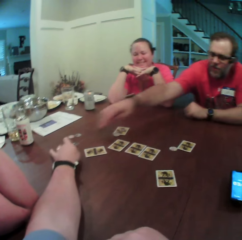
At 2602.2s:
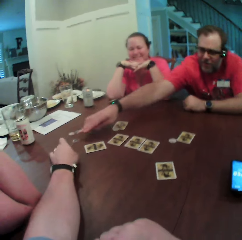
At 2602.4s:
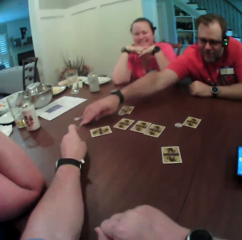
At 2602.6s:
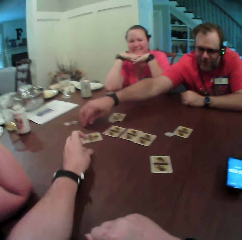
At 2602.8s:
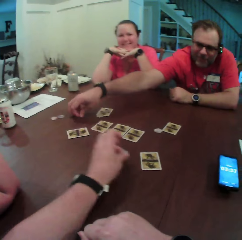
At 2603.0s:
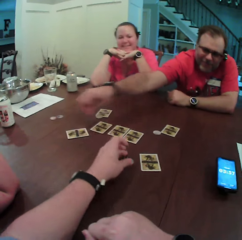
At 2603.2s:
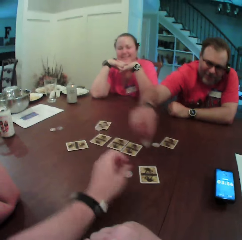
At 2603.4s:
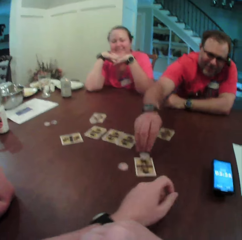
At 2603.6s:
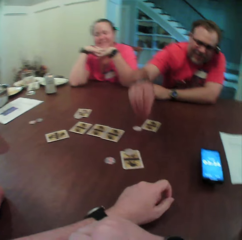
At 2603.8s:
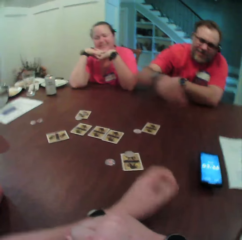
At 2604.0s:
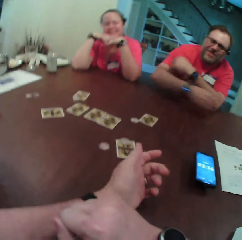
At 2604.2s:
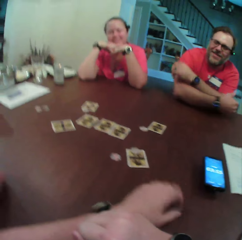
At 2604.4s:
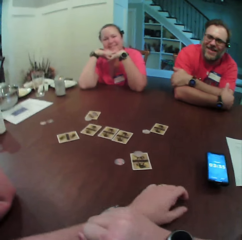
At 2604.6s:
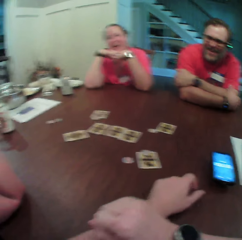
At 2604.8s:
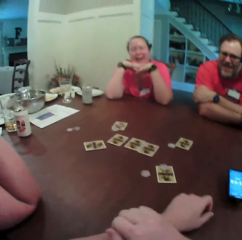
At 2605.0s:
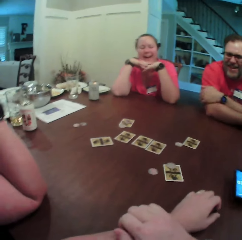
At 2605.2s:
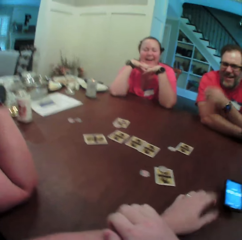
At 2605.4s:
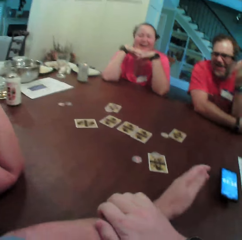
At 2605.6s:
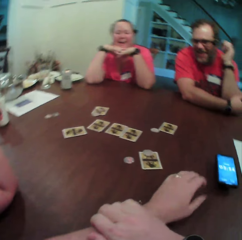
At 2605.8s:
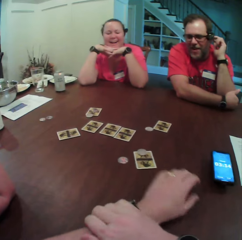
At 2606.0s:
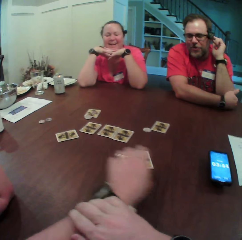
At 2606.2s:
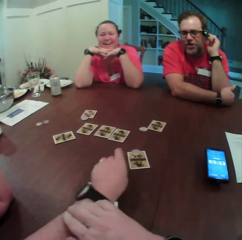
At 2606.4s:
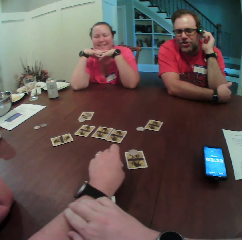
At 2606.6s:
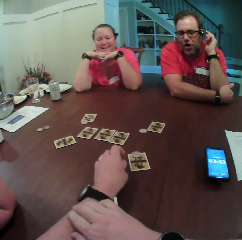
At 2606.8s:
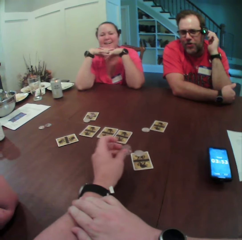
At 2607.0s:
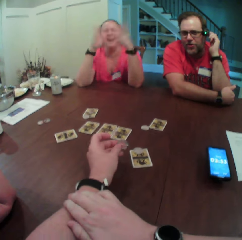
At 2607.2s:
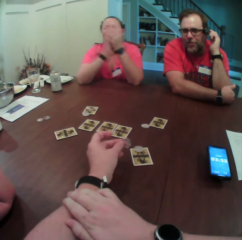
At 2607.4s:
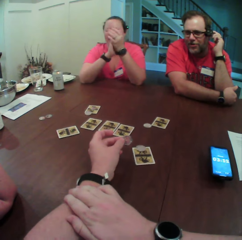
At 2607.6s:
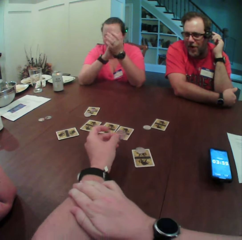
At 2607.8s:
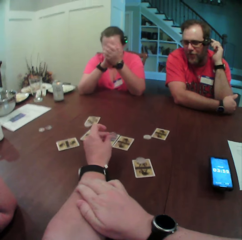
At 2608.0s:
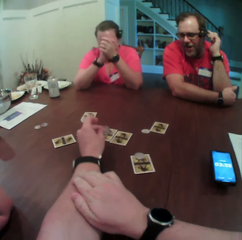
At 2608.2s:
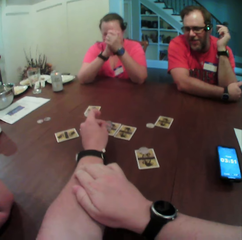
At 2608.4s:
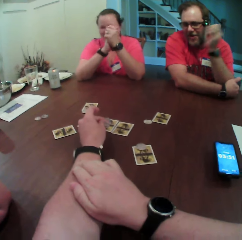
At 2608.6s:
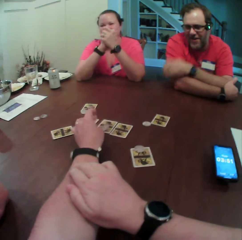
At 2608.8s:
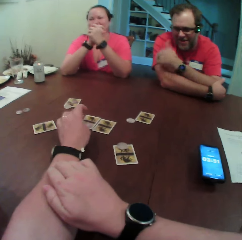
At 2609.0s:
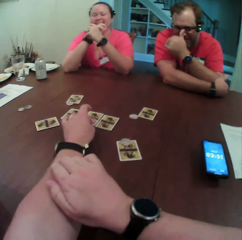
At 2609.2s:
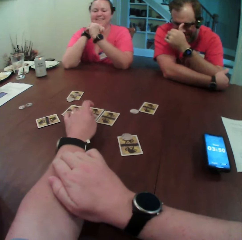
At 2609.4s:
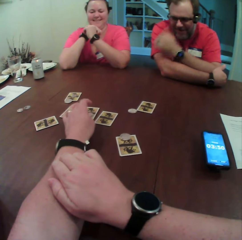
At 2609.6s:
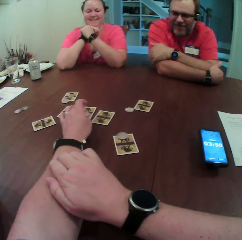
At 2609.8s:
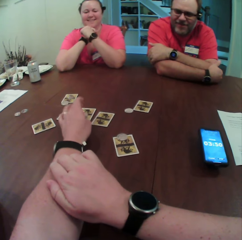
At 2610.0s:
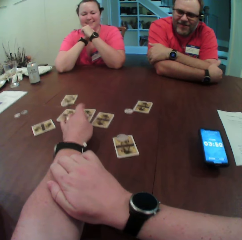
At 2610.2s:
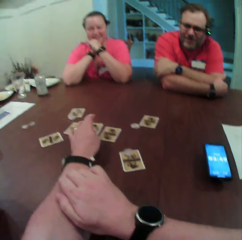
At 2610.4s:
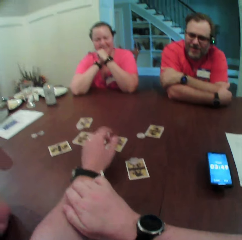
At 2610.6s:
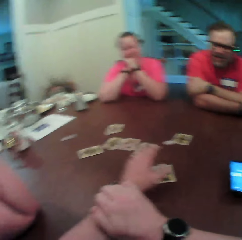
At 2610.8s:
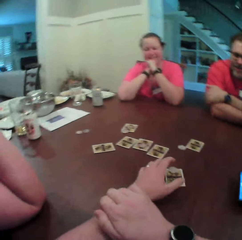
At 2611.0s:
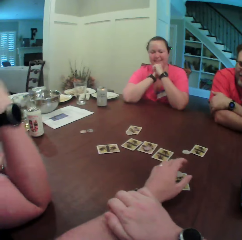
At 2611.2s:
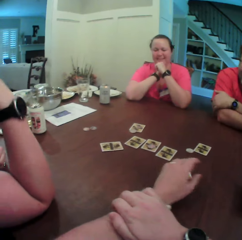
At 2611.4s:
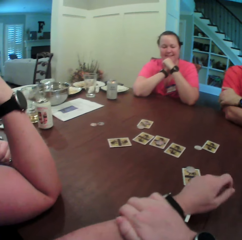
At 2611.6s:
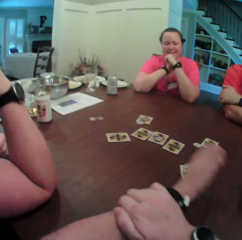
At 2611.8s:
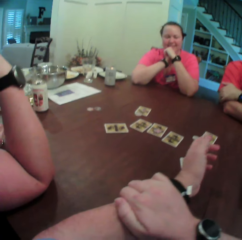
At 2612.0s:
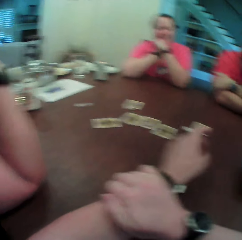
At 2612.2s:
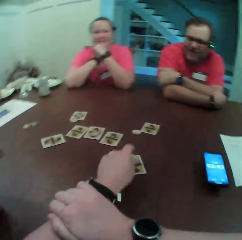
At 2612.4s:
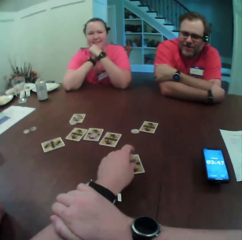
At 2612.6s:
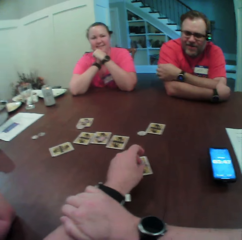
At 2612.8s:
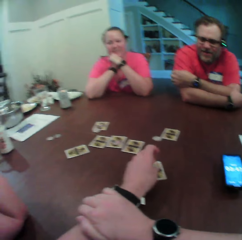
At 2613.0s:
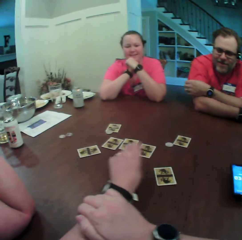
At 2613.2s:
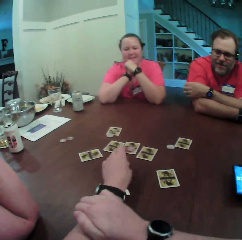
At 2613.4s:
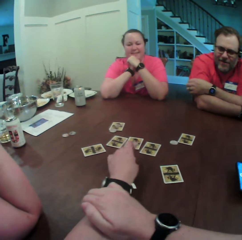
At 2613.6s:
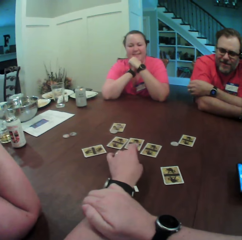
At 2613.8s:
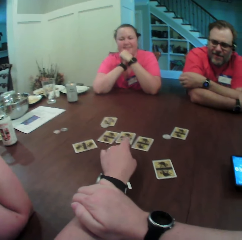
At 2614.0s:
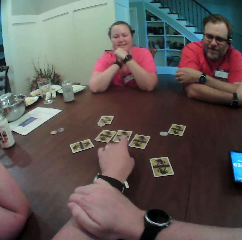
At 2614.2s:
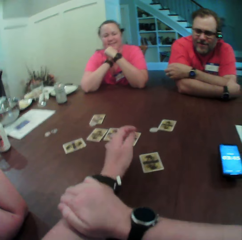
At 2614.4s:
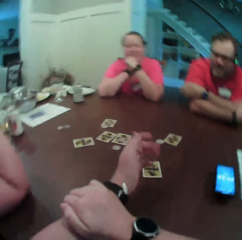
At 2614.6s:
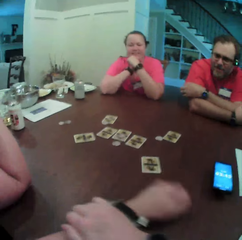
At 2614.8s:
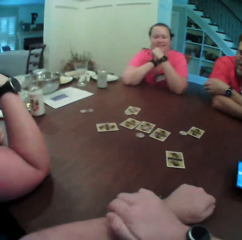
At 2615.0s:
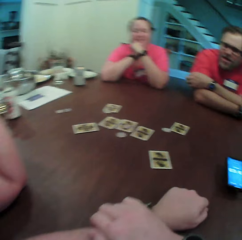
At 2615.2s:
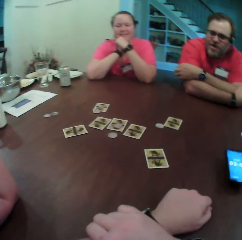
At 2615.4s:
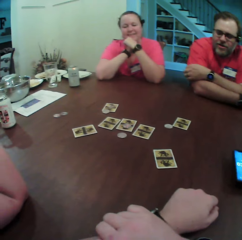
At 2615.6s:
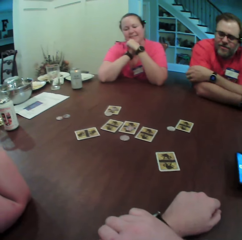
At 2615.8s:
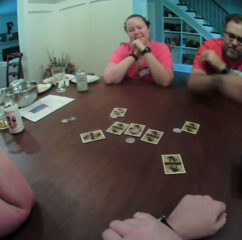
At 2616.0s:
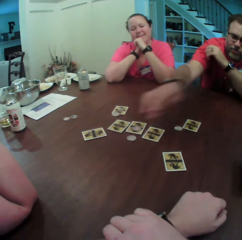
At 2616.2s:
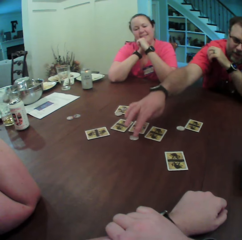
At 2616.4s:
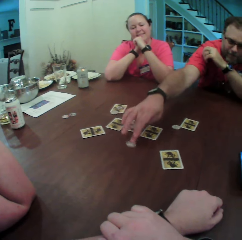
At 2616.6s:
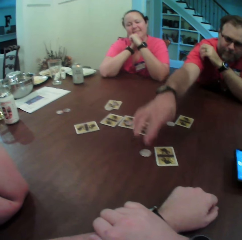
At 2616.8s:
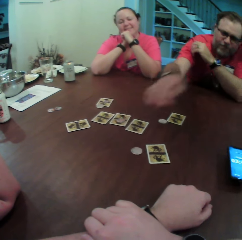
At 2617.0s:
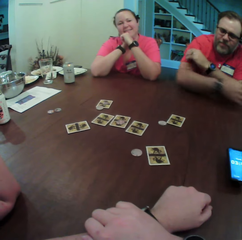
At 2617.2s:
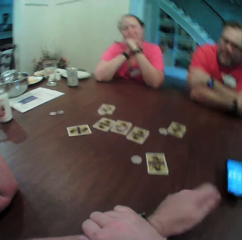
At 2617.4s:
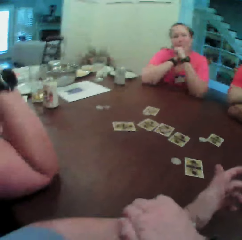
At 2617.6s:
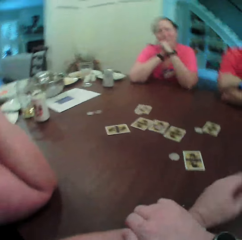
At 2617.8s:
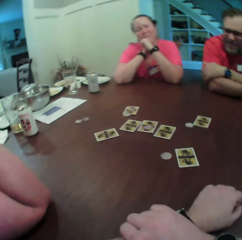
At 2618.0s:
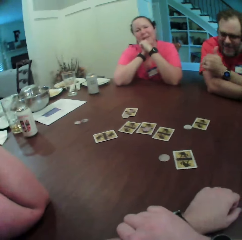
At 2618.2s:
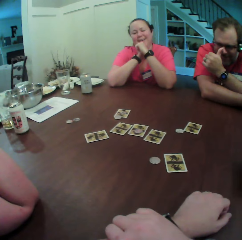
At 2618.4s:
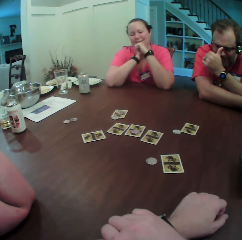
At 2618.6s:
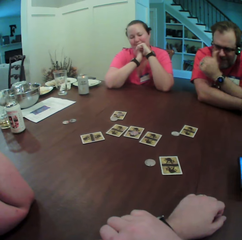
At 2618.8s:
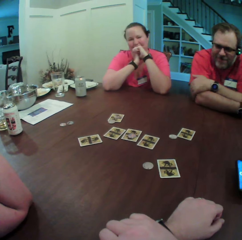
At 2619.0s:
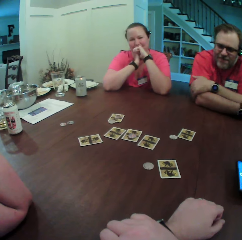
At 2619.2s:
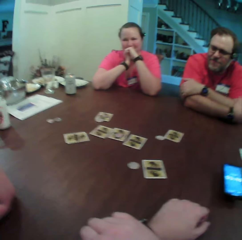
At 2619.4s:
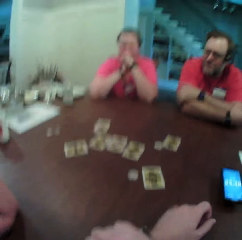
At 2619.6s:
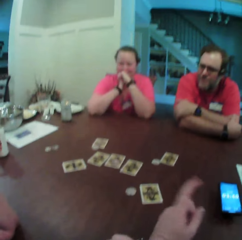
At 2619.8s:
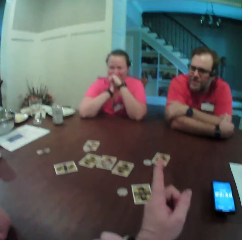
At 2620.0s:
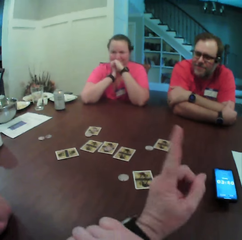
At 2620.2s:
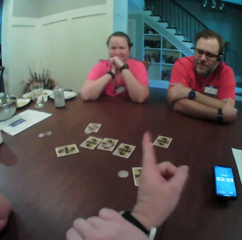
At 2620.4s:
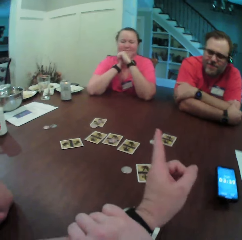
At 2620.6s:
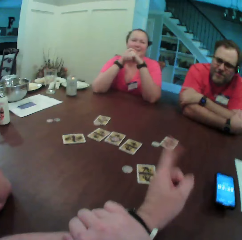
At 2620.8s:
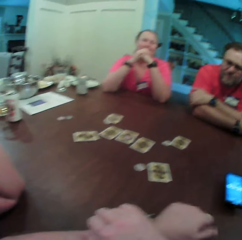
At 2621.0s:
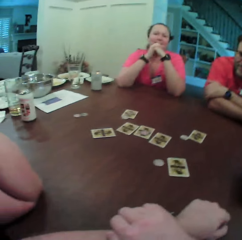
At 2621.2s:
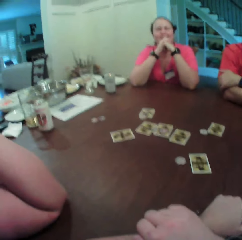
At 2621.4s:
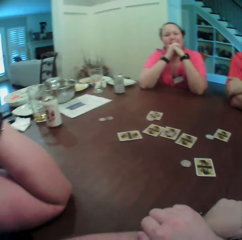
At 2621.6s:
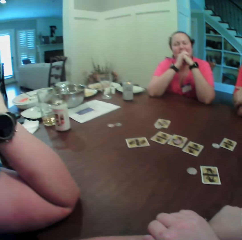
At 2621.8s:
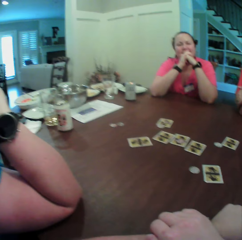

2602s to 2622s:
A man moves the coin. The camera wearer picks up a coin on the table with his left hand. The man picks up a coin on the table with his right hand. The camera wearer drops the coin in his left hand on the table. He moves the coin. The man drops the coin in his right hand on the table. The camera wearer picks up the coin on the table with his left hand. He moves the coin. He drops the coin in his left hand on a card on the table. He picks up a coin on the card on the table with his left hand. He moves the hand. He drops the coin in his left hand on the table. The man moves the coin on the table with his right hand. The man touches his face with his left hand and moves the hand.

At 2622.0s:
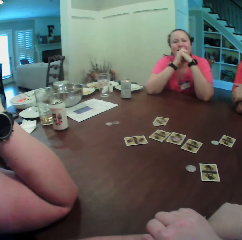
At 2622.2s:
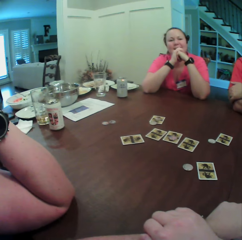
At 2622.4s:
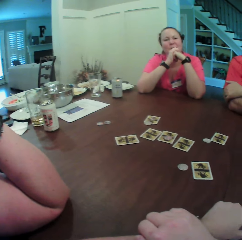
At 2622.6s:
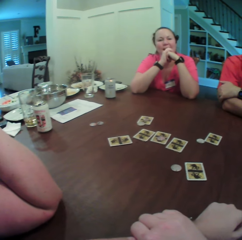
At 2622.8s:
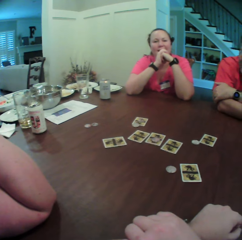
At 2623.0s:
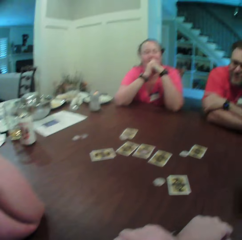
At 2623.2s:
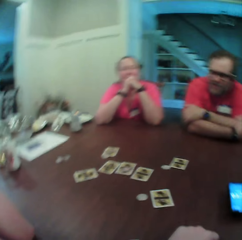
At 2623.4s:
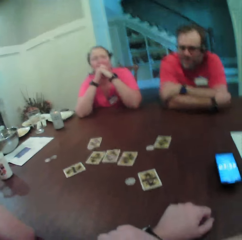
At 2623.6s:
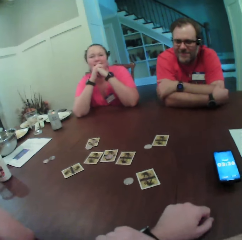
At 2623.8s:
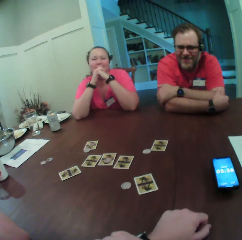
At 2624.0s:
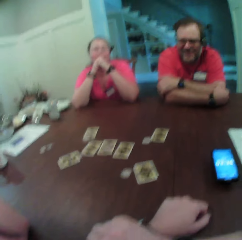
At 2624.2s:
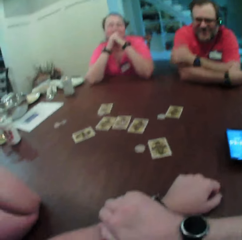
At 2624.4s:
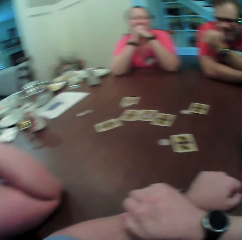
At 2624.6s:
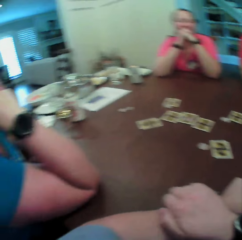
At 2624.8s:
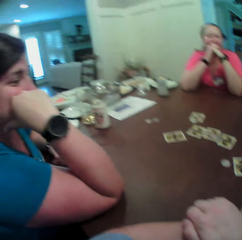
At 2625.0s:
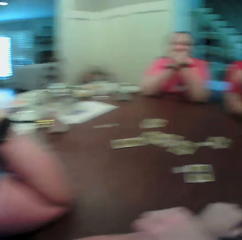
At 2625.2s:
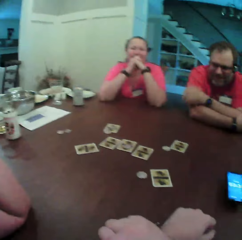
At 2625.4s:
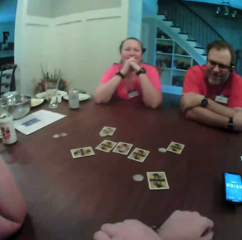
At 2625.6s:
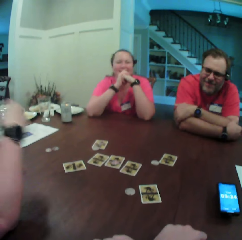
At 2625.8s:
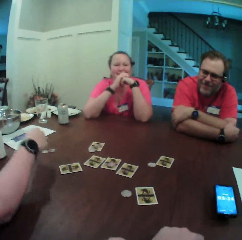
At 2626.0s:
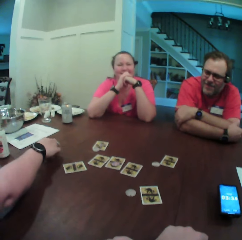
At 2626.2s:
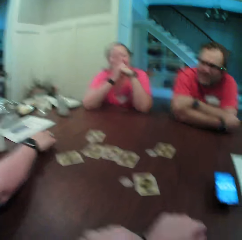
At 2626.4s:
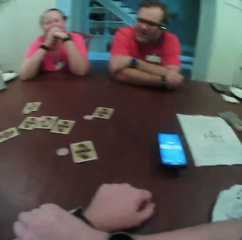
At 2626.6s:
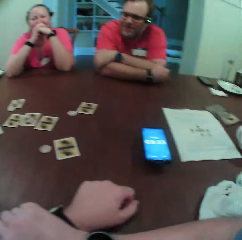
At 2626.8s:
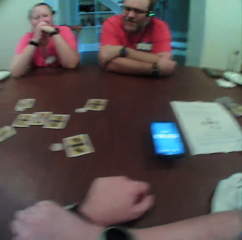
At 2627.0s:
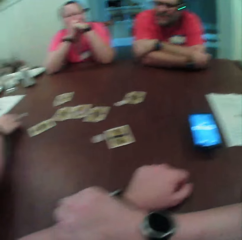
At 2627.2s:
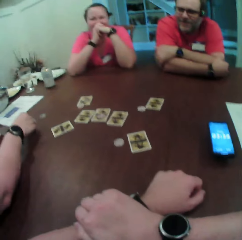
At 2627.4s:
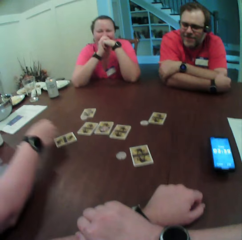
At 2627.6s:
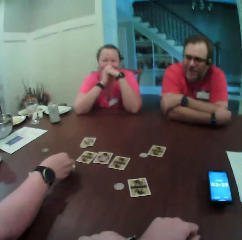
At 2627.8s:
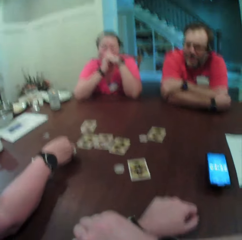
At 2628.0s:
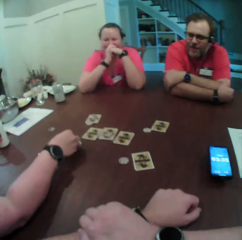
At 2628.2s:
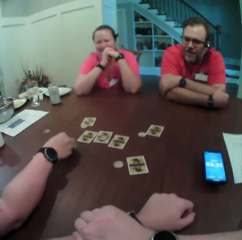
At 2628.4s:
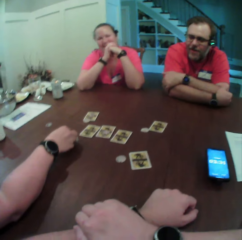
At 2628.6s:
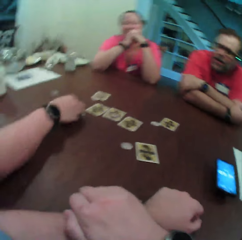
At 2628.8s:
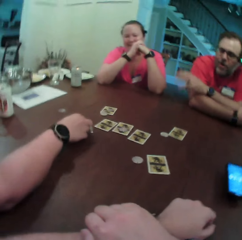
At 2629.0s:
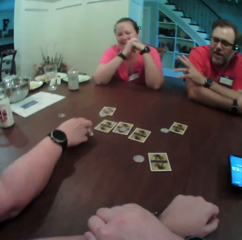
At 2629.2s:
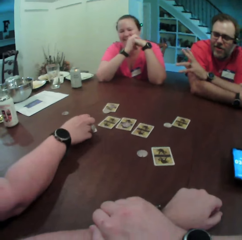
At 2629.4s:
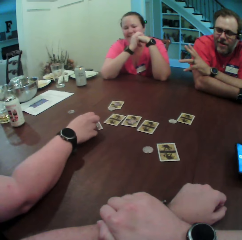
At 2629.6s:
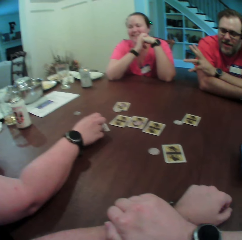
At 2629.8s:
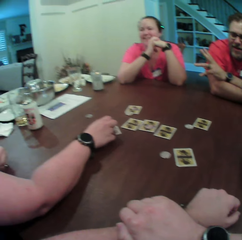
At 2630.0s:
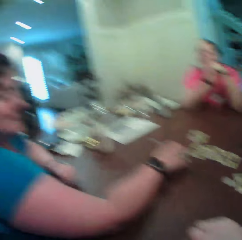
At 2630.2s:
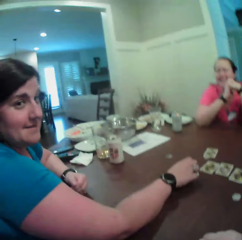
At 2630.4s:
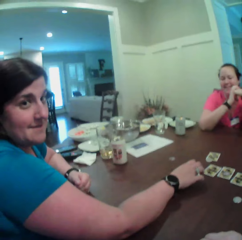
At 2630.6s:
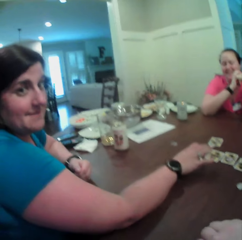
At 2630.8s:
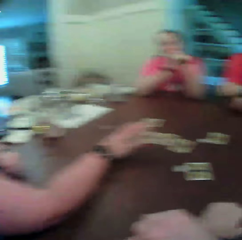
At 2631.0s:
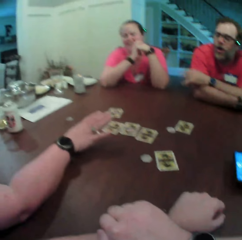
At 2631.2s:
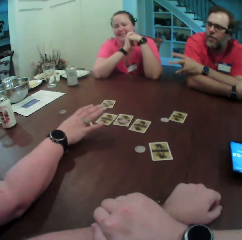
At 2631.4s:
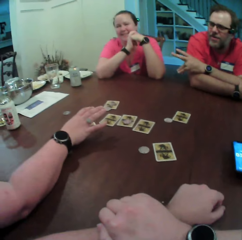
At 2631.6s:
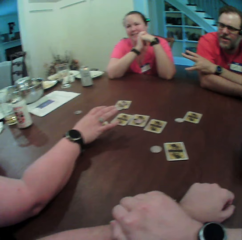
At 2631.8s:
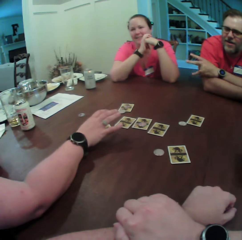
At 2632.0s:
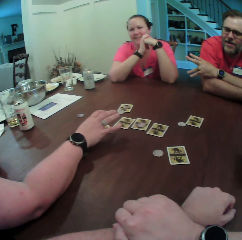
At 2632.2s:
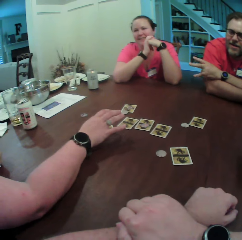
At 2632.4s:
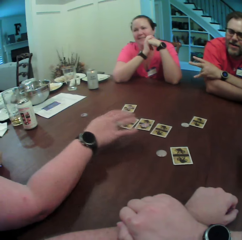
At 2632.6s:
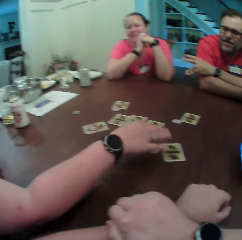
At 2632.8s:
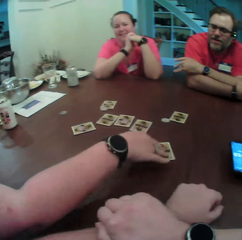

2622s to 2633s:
The camera wearer looks around. A woman picks up a coin on the table with her right hand. The woman moves the hand. The woman drops the coin in her right hand on a card on the table. The woman moves the coin.
